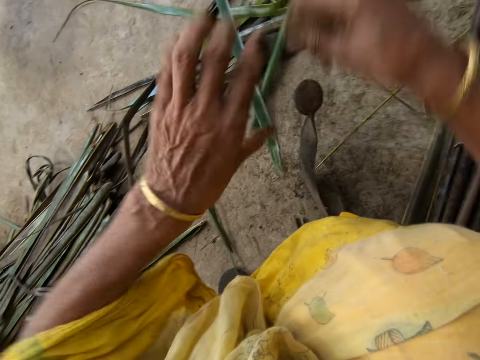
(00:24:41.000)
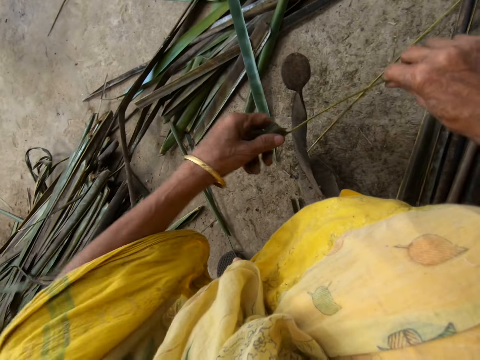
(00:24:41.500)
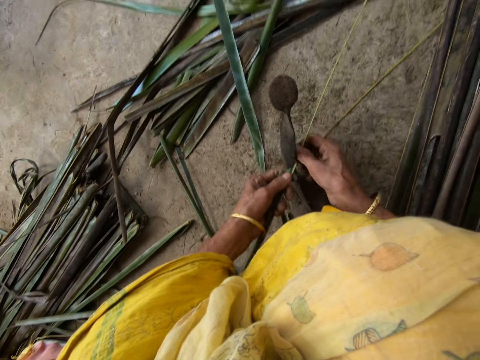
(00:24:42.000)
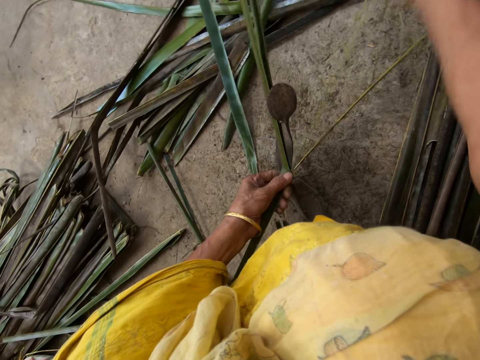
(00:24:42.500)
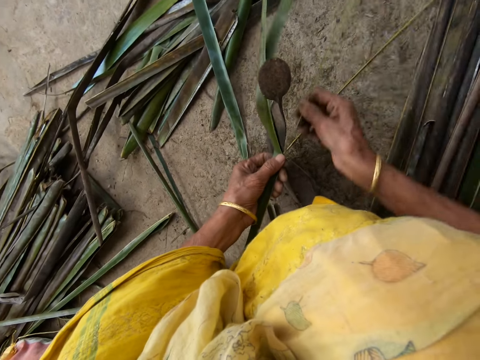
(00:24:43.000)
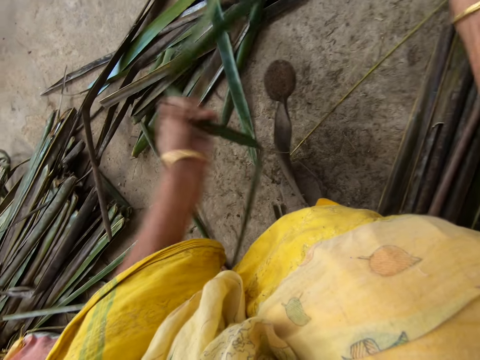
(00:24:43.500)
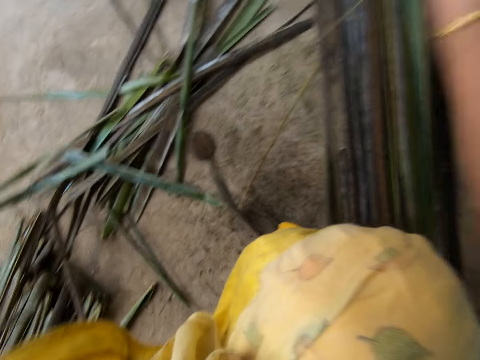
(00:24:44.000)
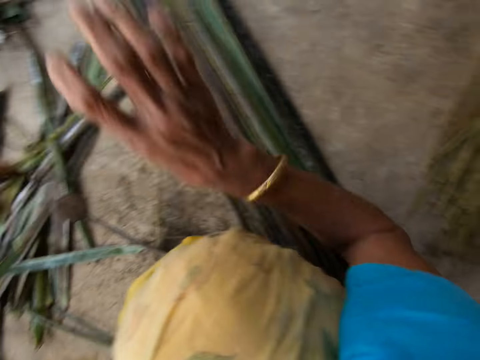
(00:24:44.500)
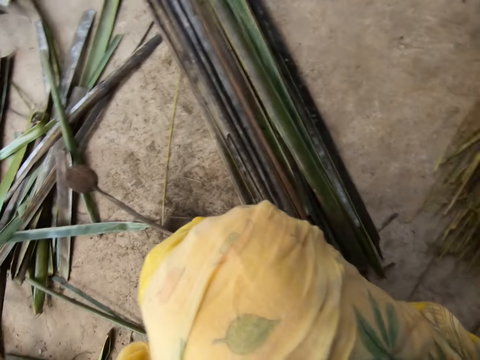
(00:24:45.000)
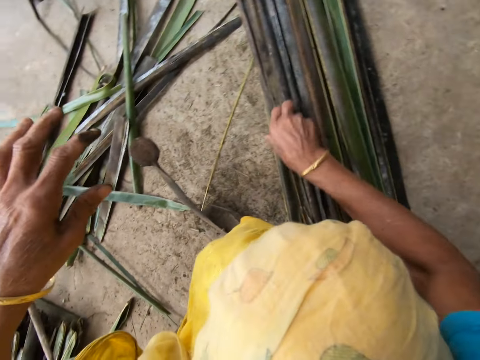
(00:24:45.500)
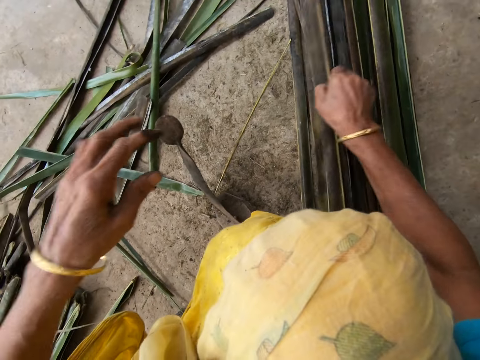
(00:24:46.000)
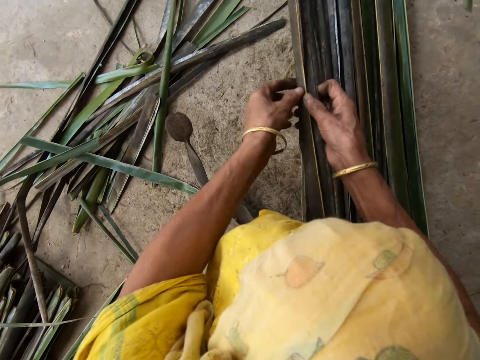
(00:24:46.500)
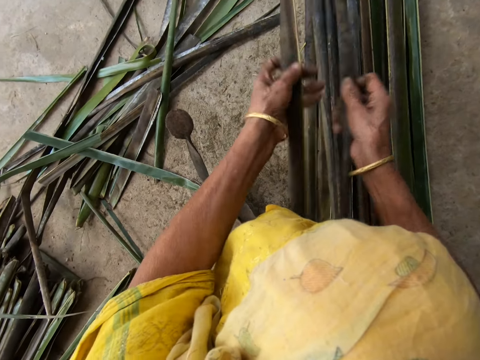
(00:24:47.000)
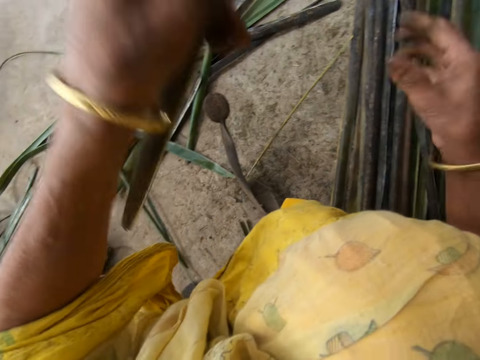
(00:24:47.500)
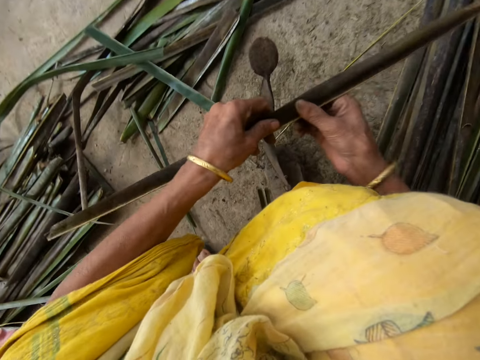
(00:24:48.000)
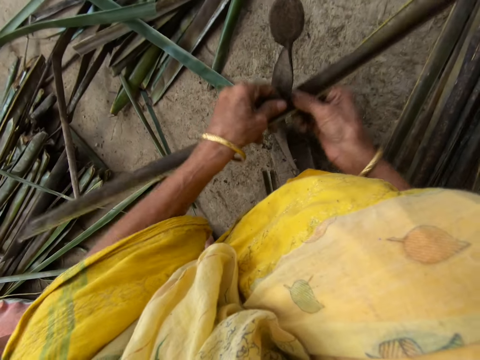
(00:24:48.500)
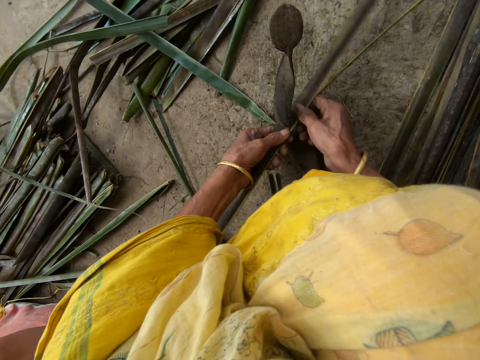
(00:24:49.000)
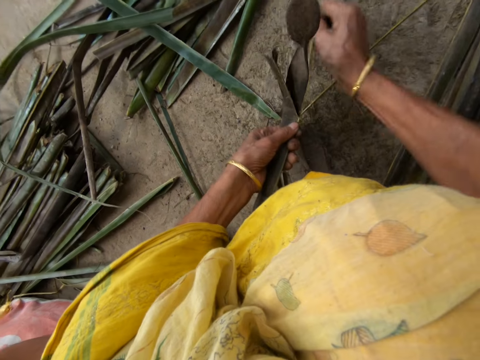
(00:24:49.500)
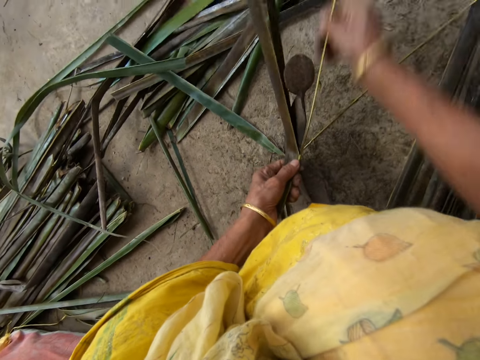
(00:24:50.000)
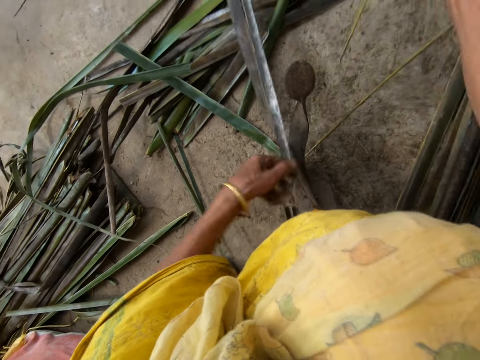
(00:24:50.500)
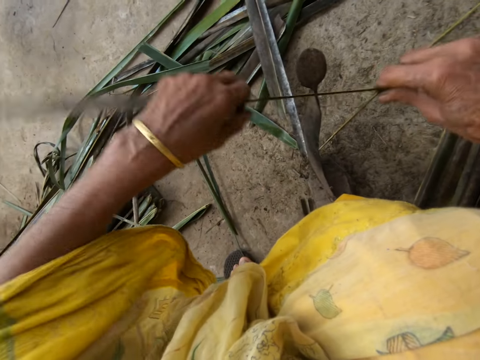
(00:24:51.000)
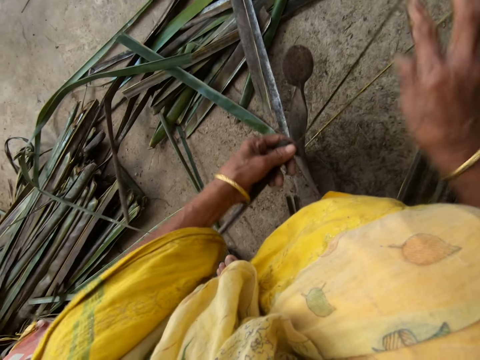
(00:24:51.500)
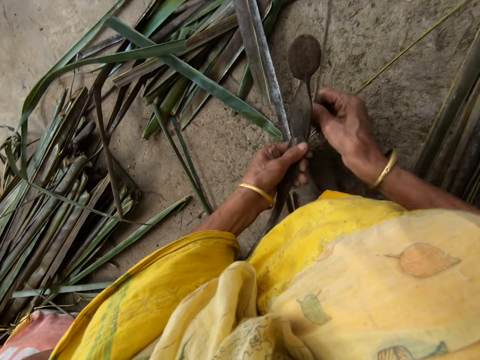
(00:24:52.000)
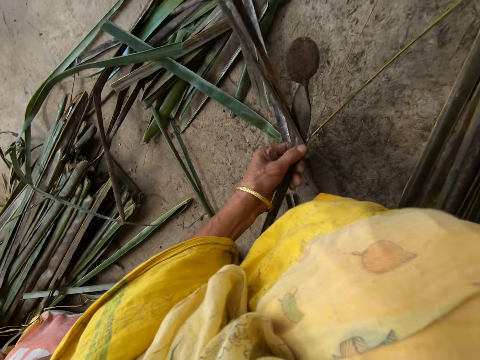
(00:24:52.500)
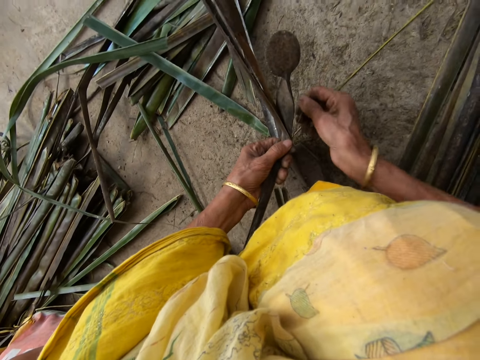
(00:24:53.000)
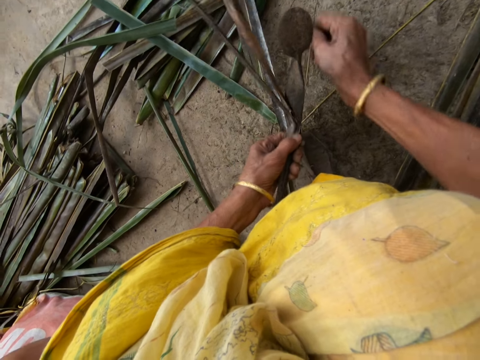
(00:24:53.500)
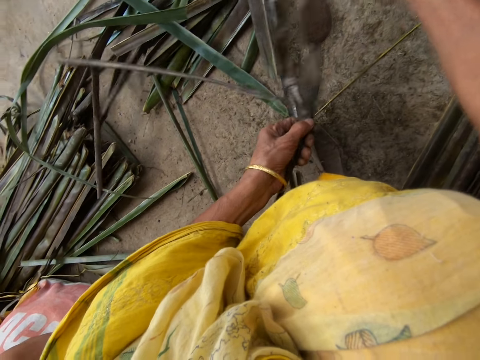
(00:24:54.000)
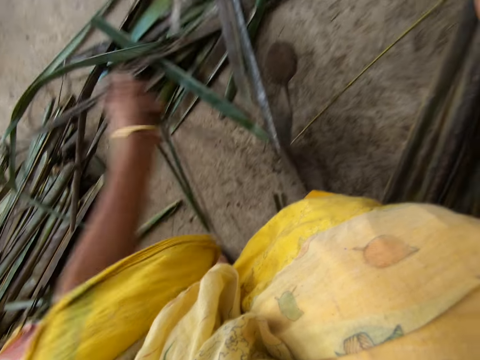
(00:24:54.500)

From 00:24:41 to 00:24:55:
The camera wearer reaps a coconut leaf off the midrib on the vegetable cutter. She pulls the midrib on the coconut leaf. She drops the stick on the floor with her right hand. She picks up a leaflet from the floor with her right hand. She trims the leaflet from the stick with the sharp-edged iron rod on the floor. She pulls the midrib on the coconut leaf. She reaps the coconut leaf off the midrib on the vegetable cutter. She pulls the midrib on the coconut leaf.

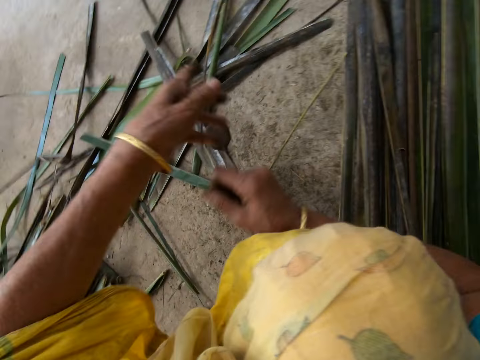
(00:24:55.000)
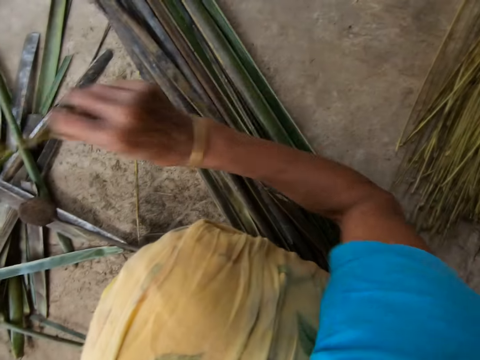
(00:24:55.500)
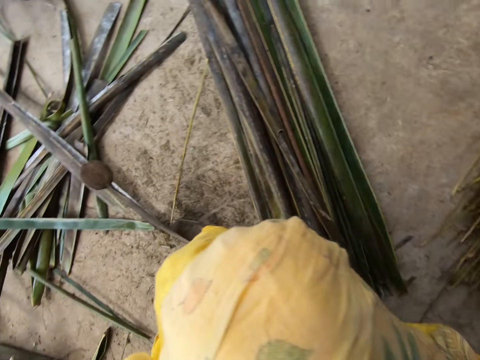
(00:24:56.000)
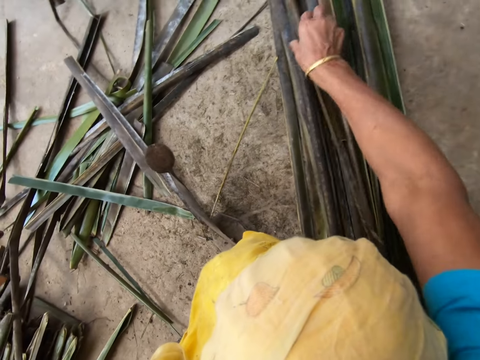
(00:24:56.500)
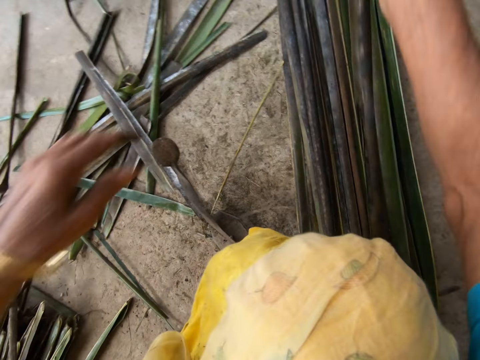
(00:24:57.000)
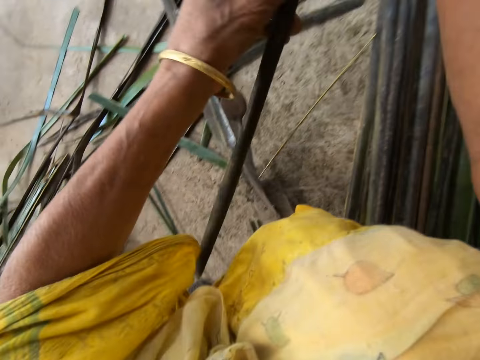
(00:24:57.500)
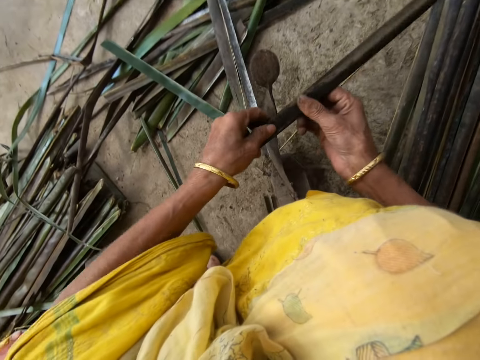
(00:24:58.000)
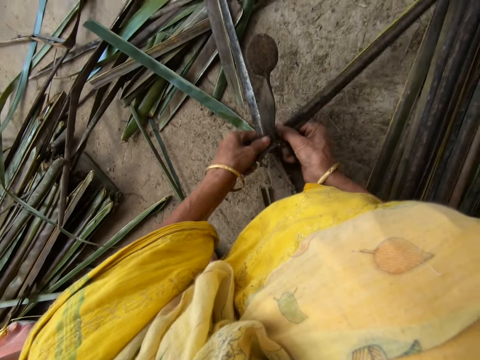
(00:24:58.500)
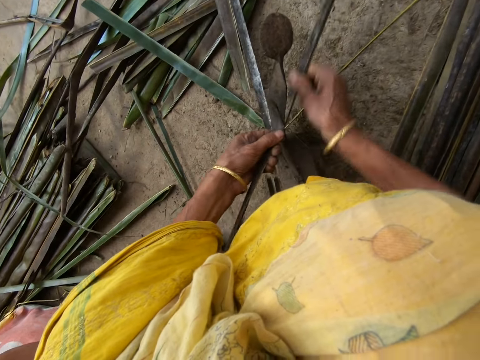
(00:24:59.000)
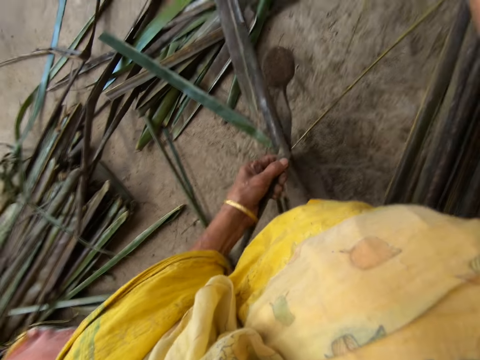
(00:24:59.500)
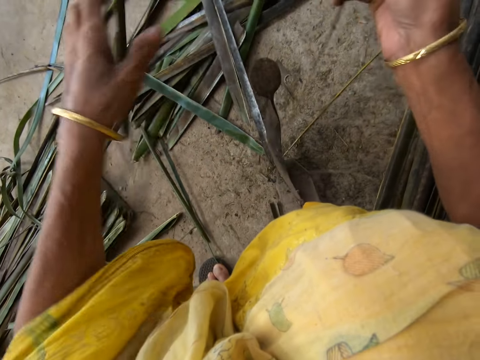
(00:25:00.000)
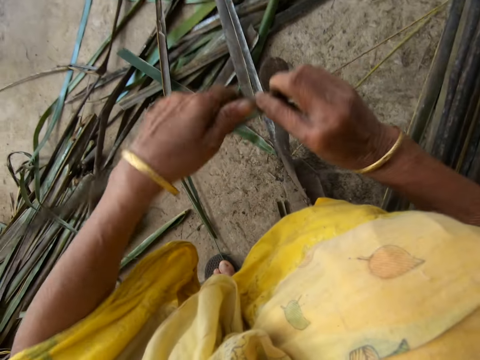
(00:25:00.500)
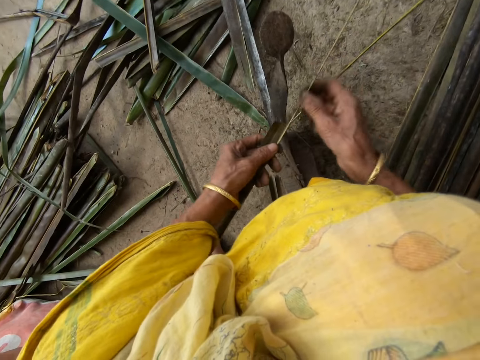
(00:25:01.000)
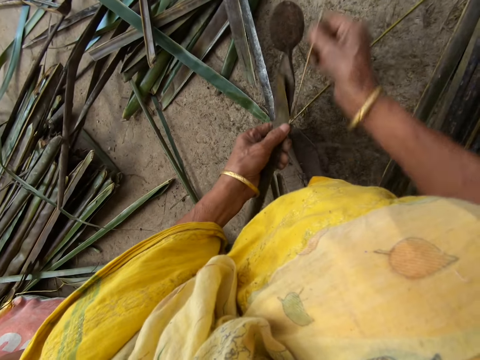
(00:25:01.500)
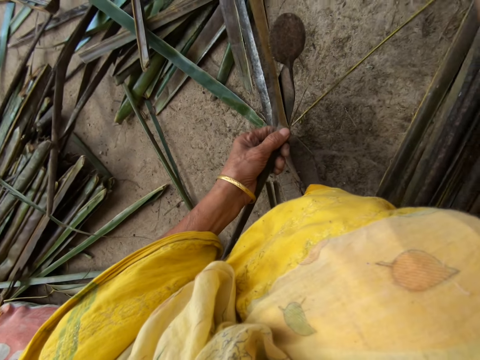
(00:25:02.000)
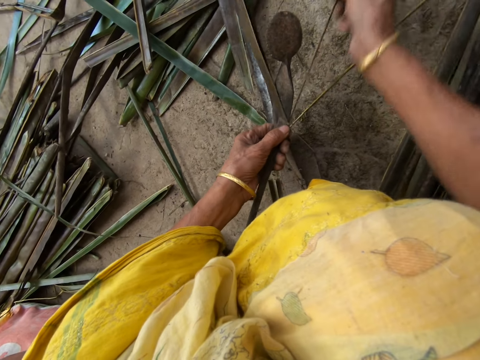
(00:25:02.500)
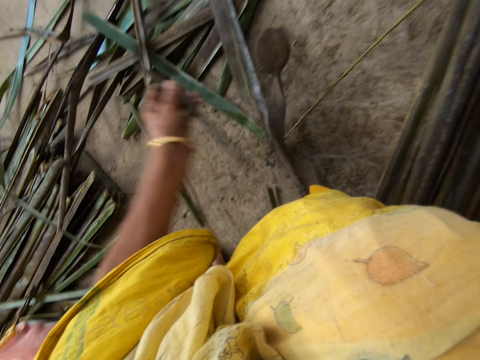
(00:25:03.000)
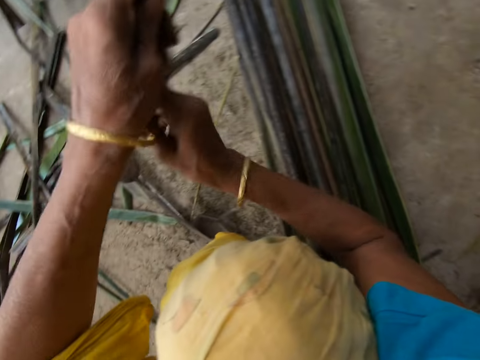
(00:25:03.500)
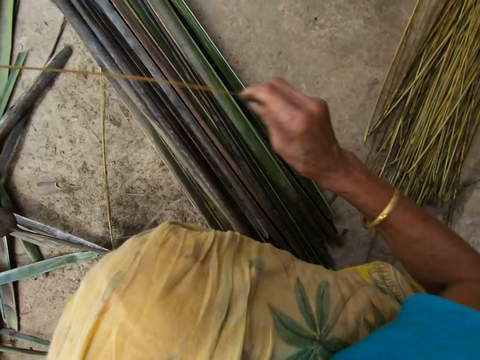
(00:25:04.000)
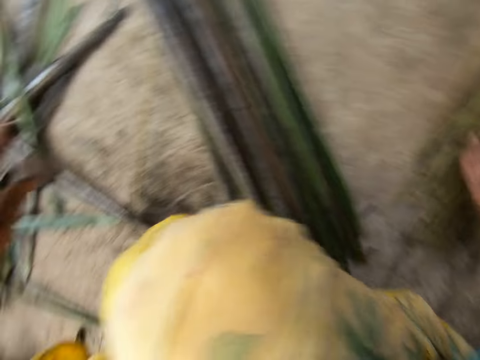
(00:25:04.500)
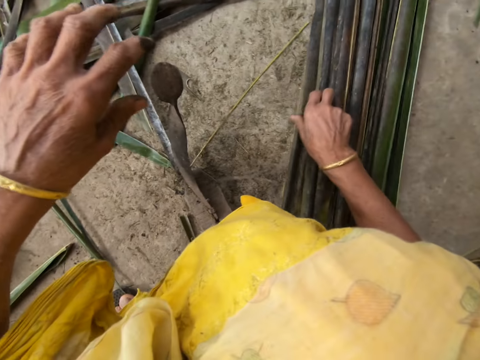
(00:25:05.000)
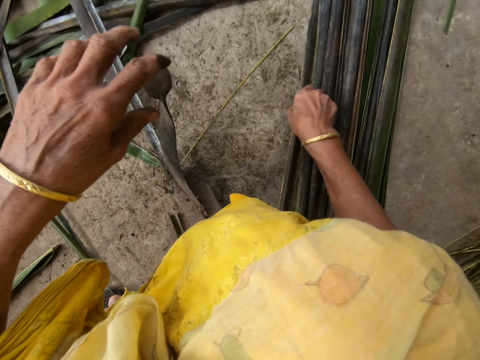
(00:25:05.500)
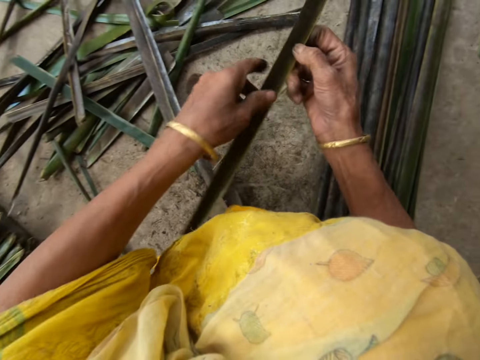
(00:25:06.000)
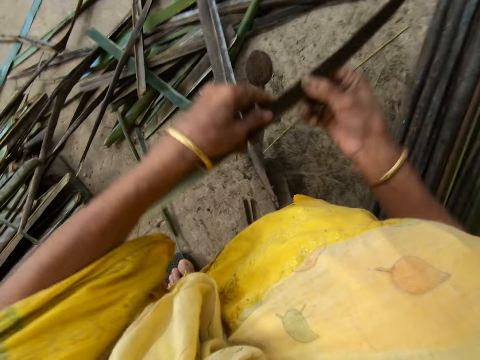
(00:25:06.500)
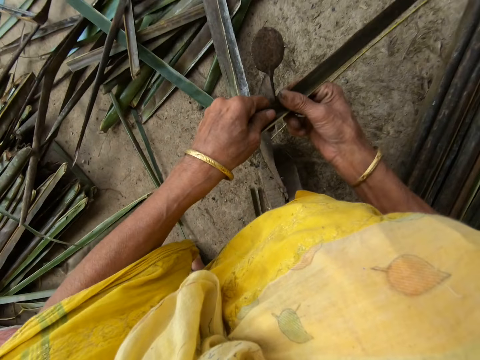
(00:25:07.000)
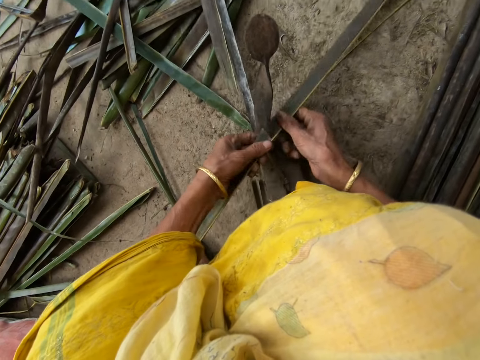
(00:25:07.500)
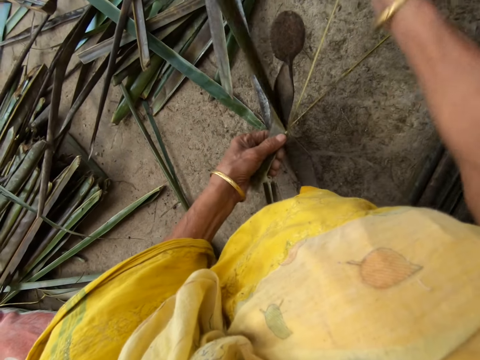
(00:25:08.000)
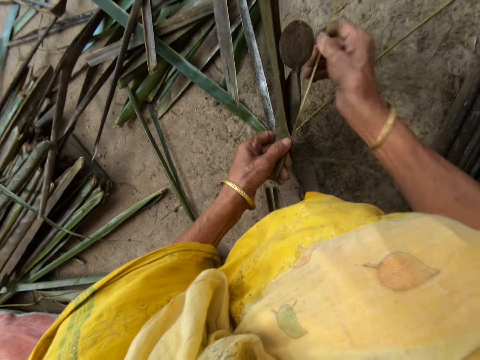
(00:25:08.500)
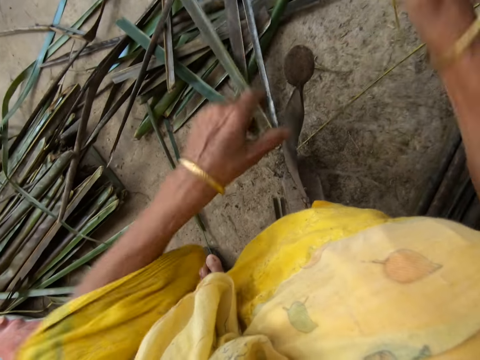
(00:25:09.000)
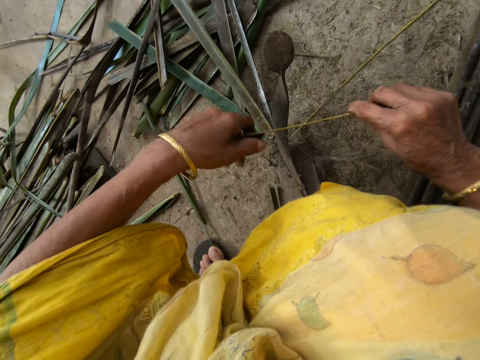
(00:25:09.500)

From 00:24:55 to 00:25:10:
The camera wearer drops the stick or midrib on the floor with her right hand. She picks up a leaflet from the floor with her right hand. She trims the leaflet from the stick with the sharp-edged iron rod or vegetable cutter on the floor. She pulls the midrib on the coconut leaf. She reaps the coconut leaf off the midrib on the vegetable cutter. She pulls the midrib on the coconut leaf. She drops the stick on the floor with her right hand. She picks up a leaflet from the floor with her right hand. She trims the leaflet from the stick with the sharp-edged iron rod on the floor. She pulls the midrib on the coconut leaf.
